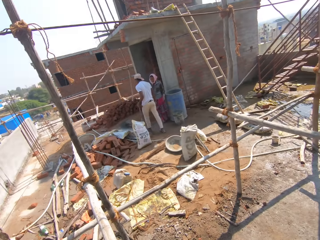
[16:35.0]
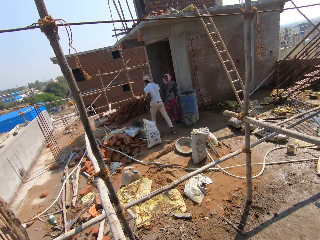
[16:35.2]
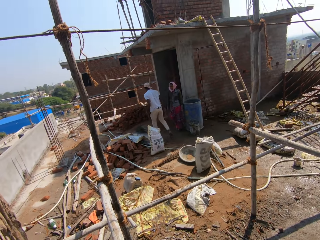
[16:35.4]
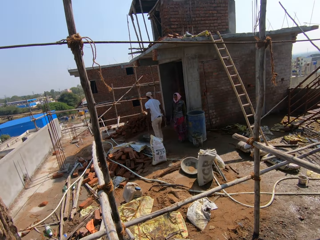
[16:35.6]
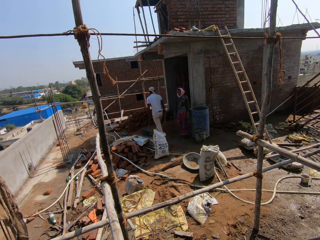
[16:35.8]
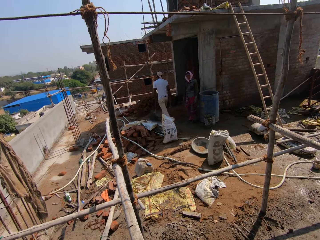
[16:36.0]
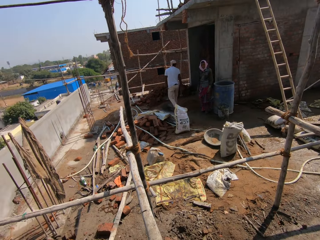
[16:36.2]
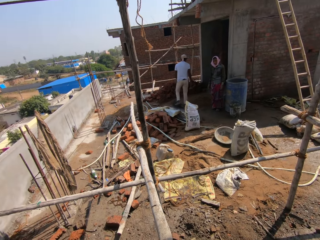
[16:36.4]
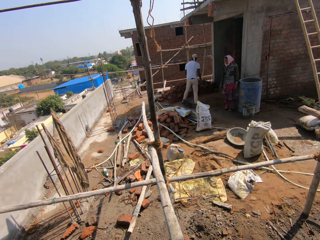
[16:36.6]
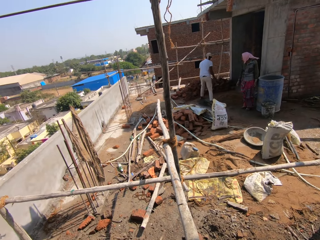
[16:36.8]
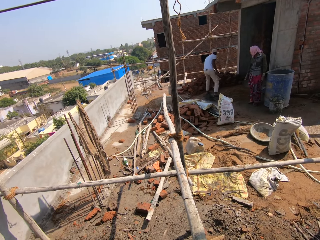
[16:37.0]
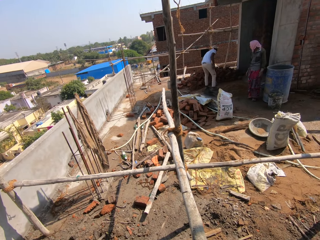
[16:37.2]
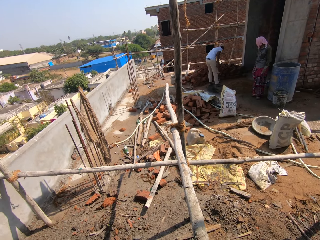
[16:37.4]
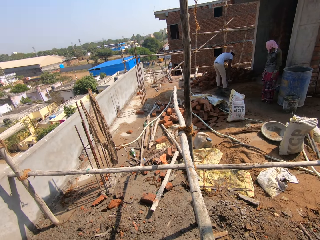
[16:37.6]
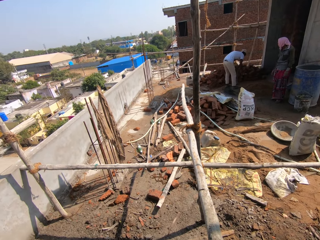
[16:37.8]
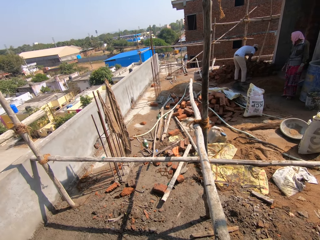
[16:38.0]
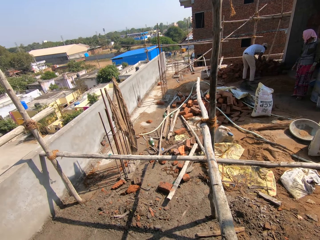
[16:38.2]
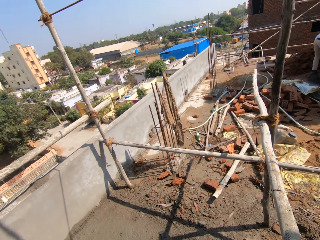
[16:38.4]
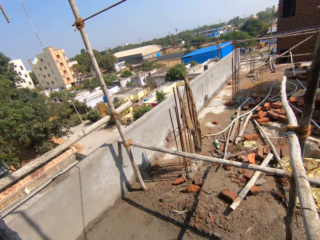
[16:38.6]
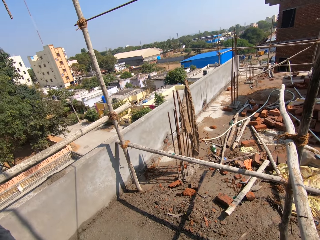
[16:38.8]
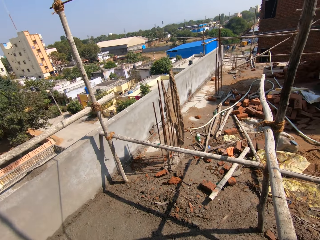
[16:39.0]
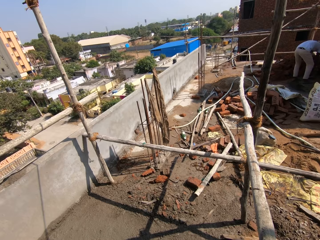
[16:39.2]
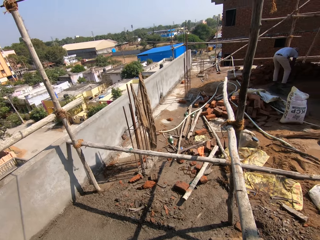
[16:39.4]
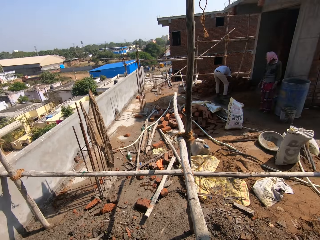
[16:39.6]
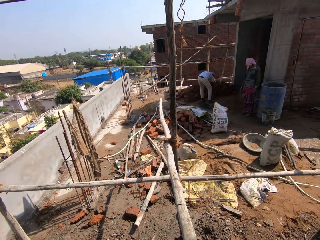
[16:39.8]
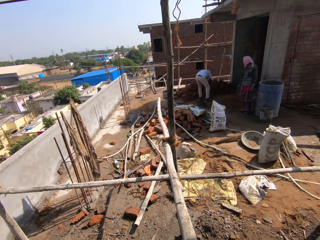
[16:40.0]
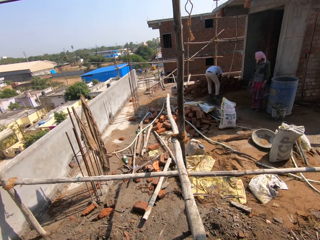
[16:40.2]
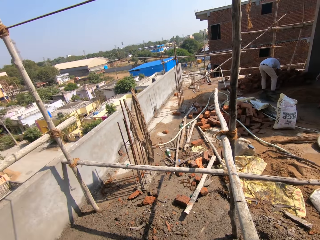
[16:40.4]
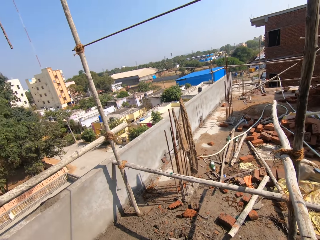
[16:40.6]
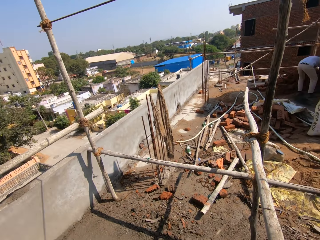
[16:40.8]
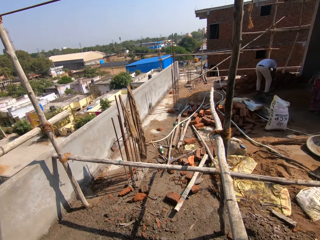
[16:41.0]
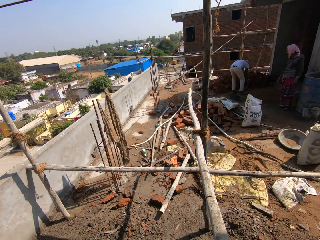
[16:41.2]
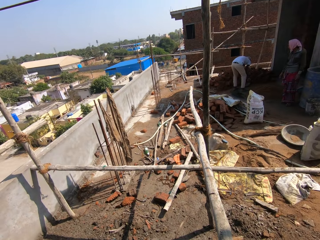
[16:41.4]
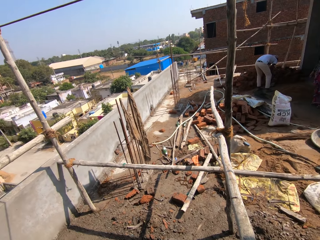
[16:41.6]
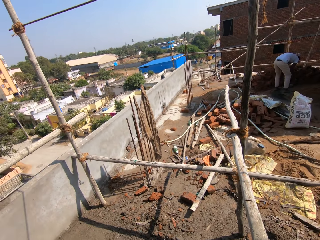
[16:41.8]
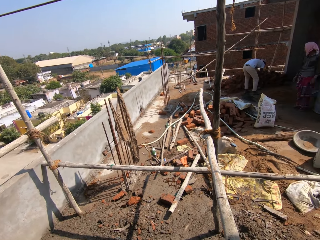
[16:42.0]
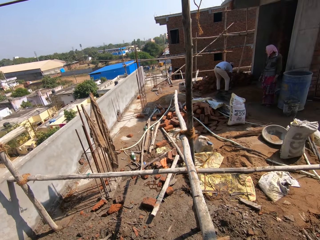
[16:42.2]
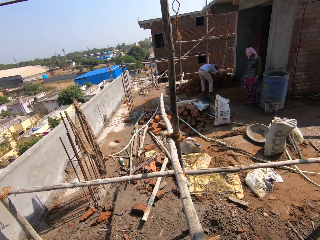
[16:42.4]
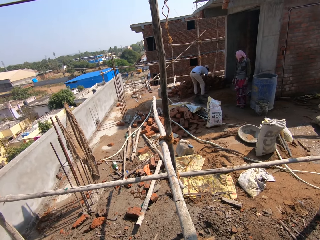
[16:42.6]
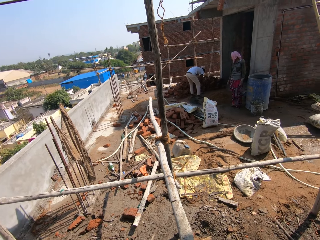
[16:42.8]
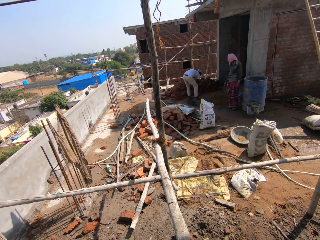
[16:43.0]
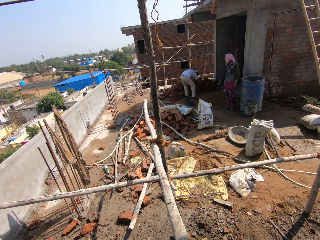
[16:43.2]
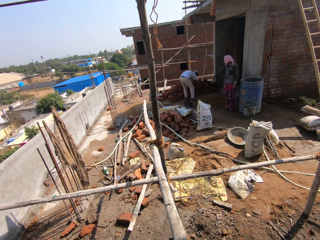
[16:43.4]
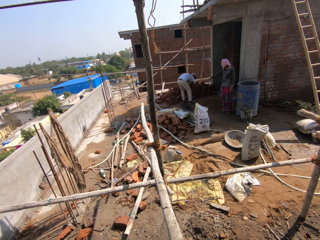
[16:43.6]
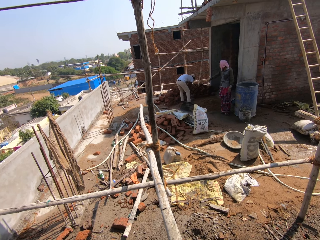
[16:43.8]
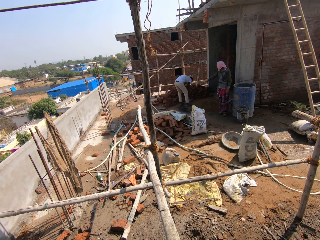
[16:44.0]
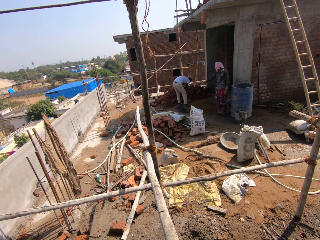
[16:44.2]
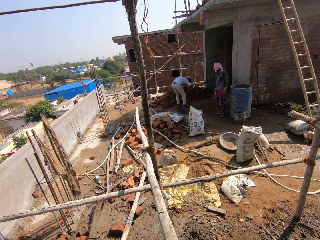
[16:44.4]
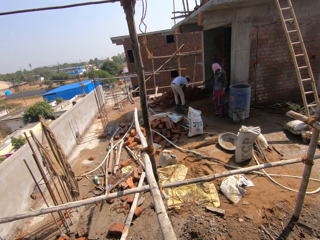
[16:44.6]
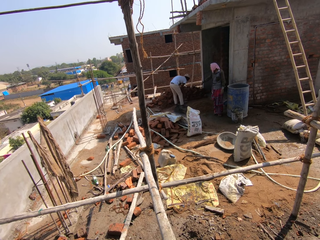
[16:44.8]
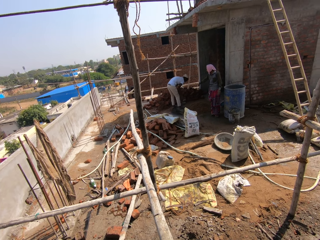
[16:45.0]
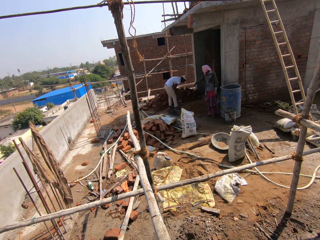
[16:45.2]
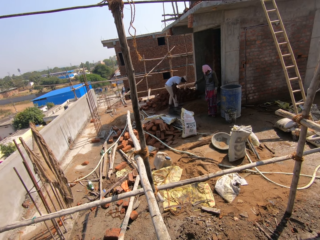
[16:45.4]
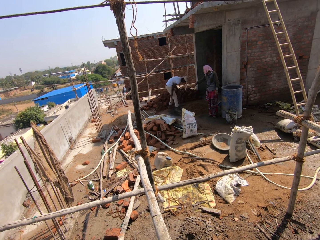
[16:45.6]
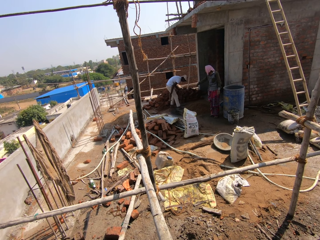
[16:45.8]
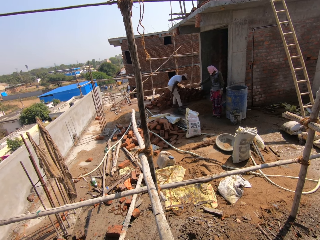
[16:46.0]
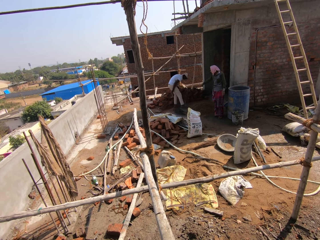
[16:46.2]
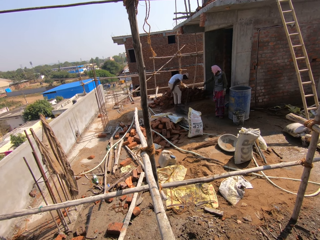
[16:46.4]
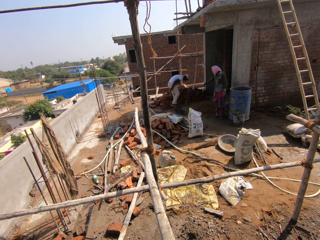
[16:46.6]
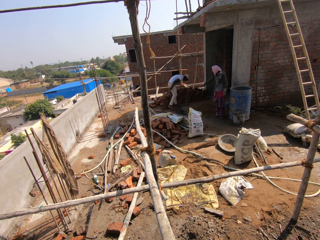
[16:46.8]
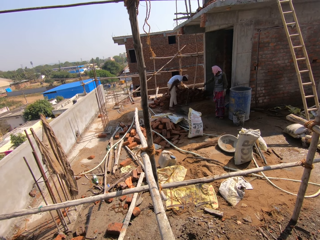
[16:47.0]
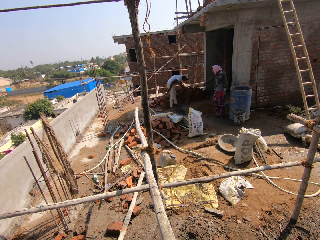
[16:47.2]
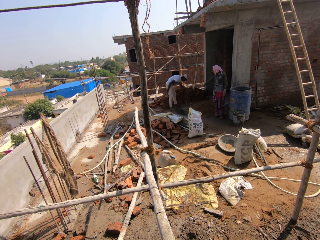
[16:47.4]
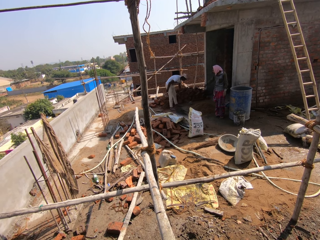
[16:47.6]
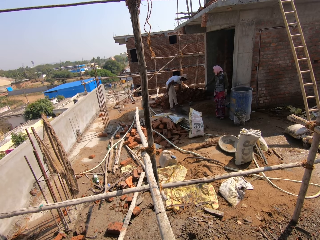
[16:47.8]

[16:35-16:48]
The camera wearer looks at a man and a woman. The man walks around the construction area. The camera wearer looks around the construction area. The man hits something with a sledgehammer. The camera wearer looks at the man and the woman. The woman does a hand gesture. The man adjusts himself.

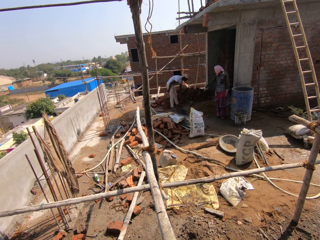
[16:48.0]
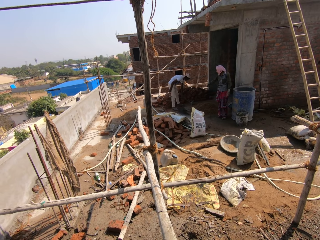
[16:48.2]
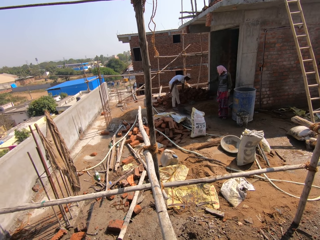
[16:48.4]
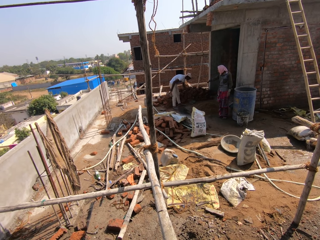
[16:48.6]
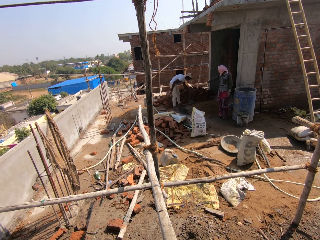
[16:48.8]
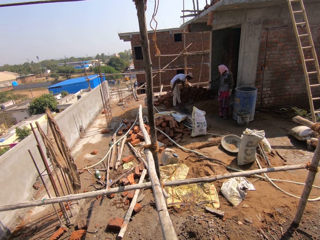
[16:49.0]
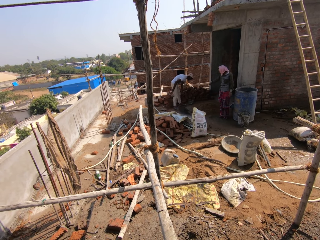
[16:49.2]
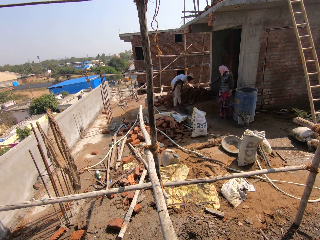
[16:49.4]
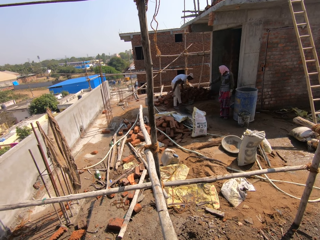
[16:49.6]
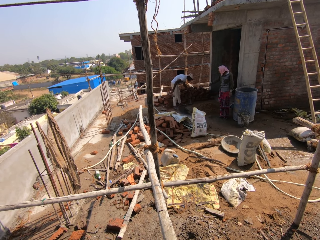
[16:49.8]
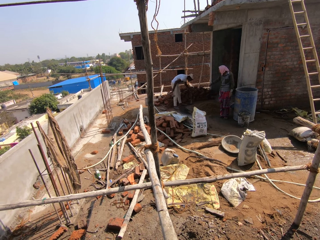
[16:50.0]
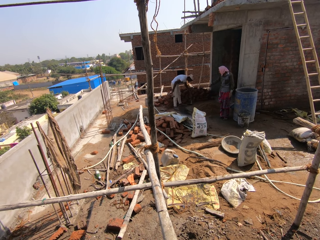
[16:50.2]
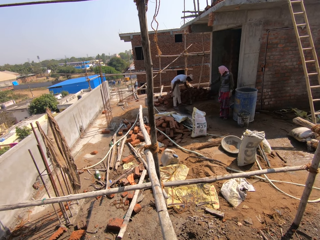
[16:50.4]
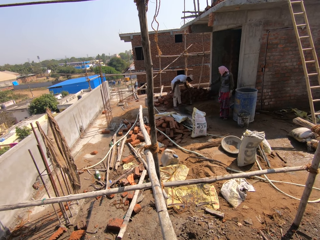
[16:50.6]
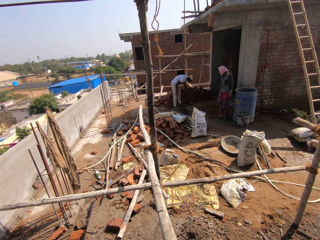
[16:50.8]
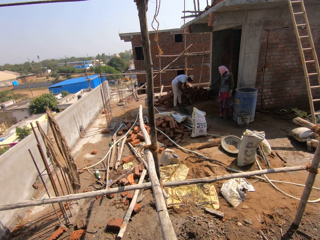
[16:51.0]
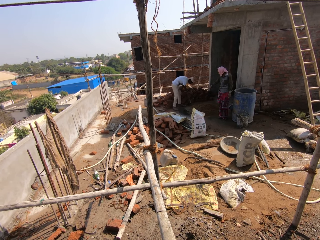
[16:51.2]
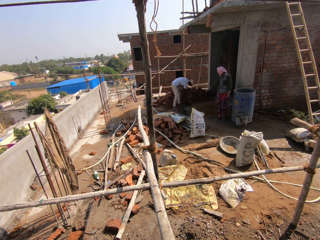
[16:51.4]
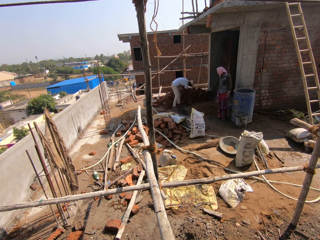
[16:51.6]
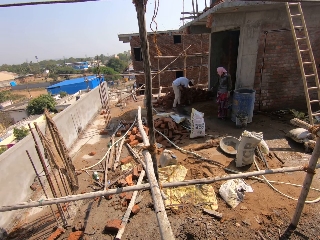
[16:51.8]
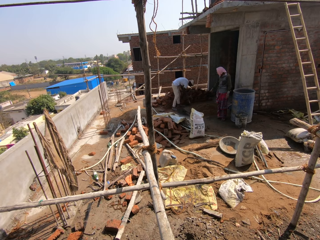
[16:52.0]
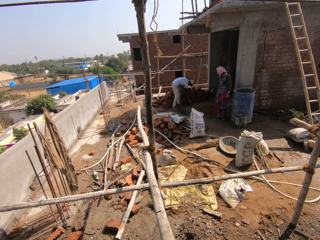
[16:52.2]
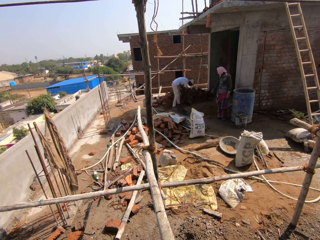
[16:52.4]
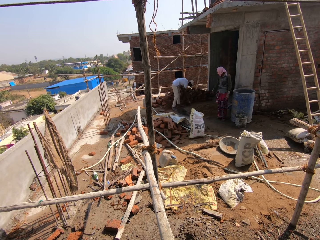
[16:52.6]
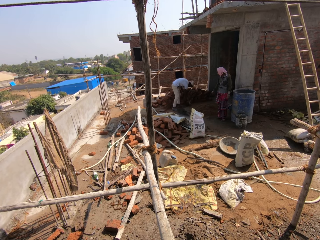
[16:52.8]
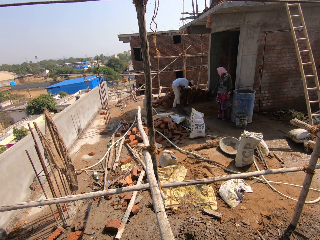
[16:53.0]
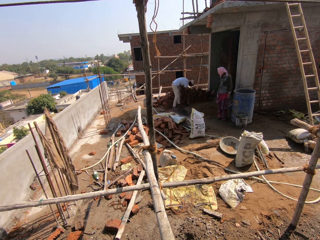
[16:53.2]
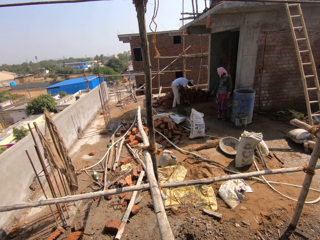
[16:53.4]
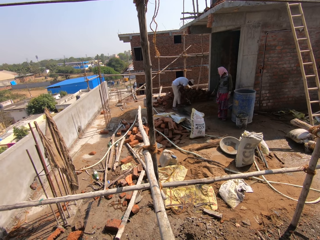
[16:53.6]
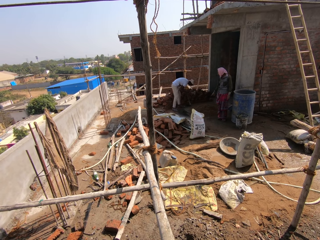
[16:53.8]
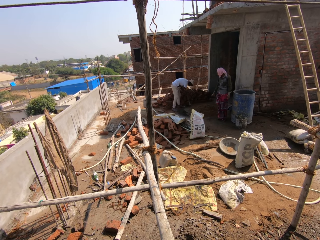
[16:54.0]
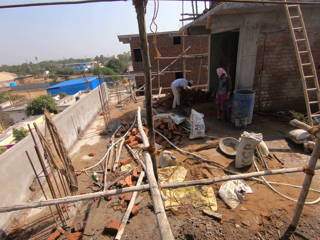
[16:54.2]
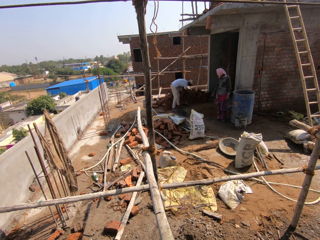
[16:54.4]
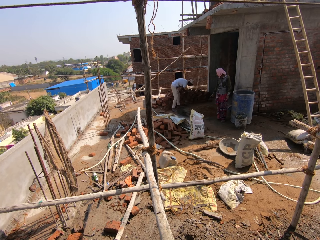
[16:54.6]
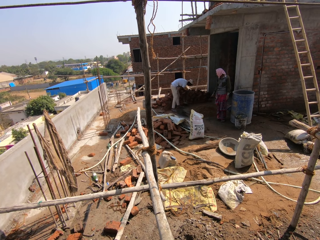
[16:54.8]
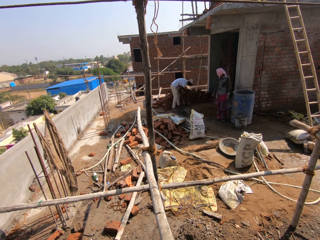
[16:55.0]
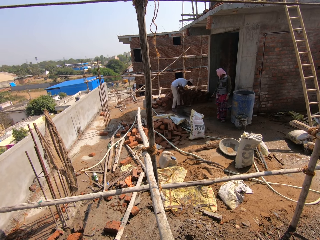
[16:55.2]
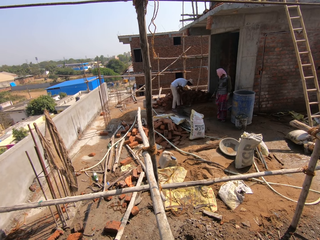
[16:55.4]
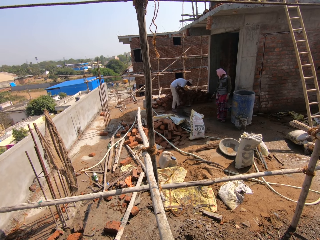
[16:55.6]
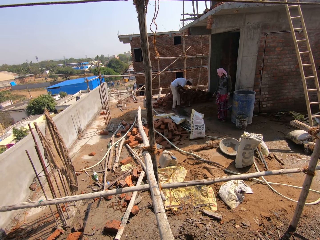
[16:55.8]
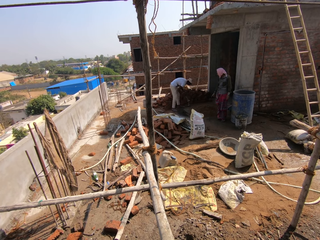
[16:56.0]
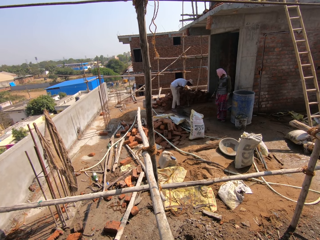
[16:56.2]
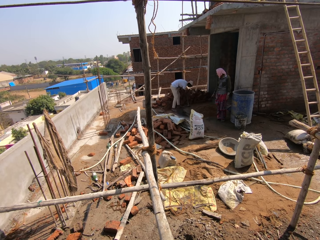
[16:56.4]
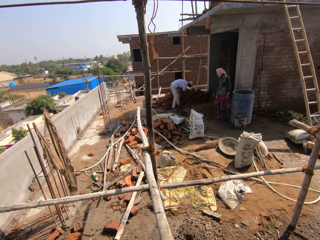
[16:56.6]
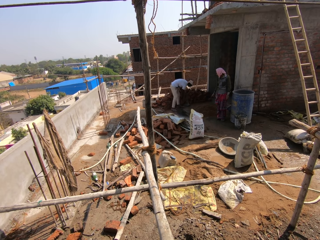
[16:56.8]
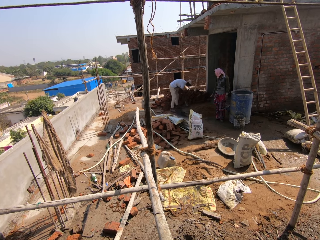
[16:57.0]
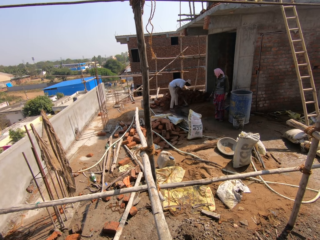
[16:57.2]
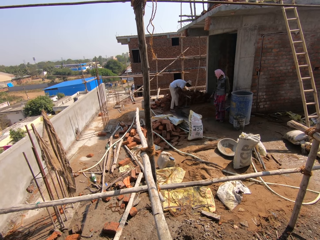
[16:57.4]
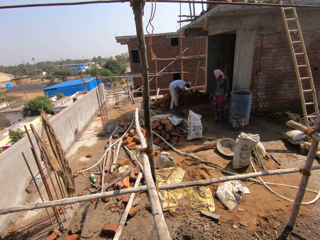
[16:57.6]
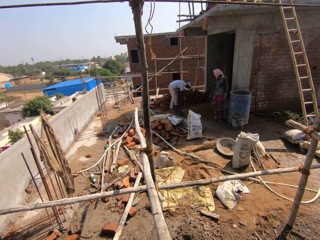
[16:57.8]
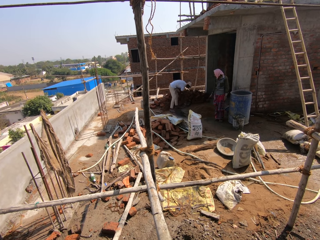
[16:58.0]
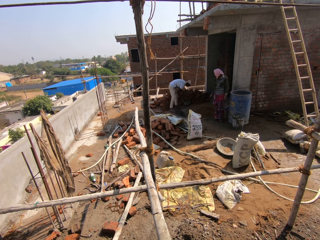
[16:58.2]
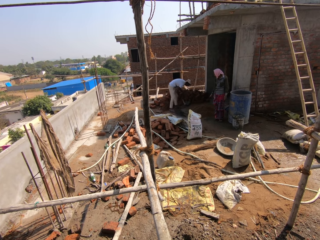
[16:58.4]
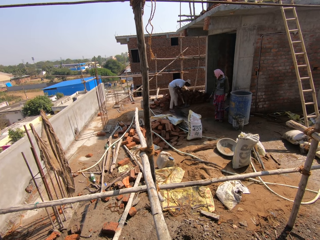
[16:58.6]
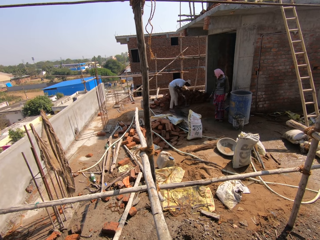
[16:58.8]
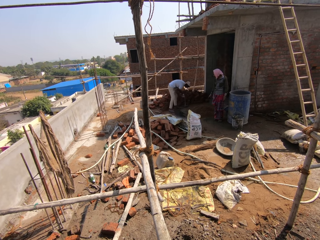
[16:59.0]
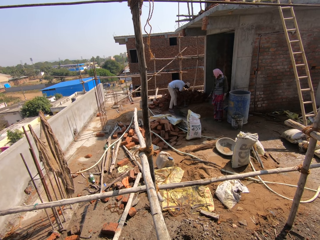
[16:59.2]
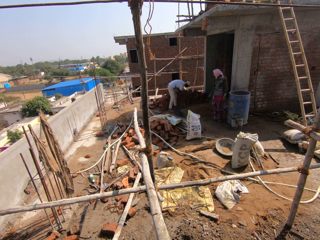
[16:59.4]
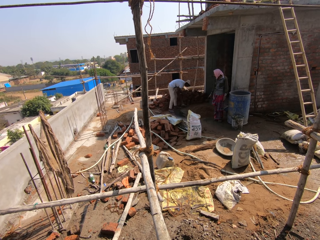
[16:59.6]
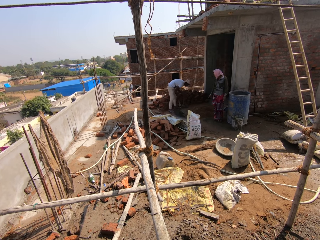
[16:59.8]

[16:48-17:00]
The camera wearer looks at a man and a woman. The man hits something with a sledgehammer.
